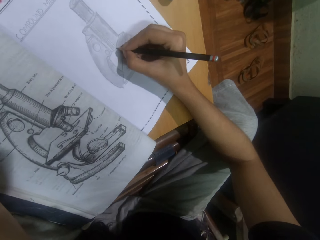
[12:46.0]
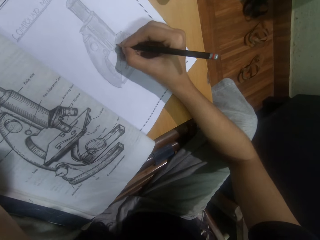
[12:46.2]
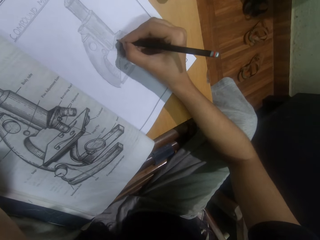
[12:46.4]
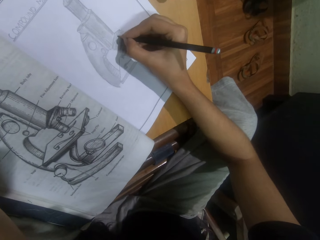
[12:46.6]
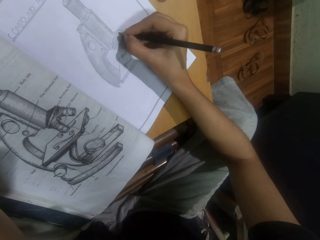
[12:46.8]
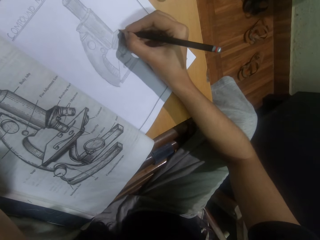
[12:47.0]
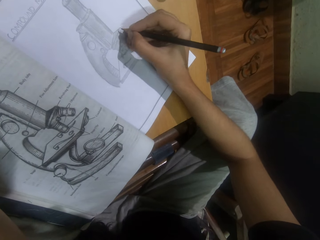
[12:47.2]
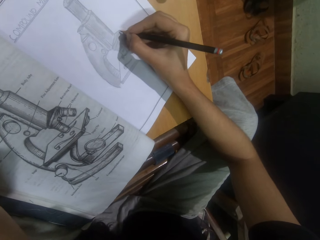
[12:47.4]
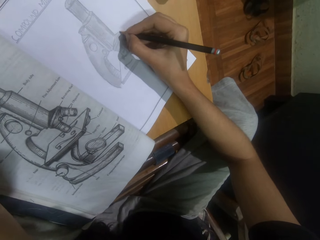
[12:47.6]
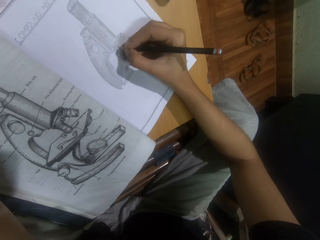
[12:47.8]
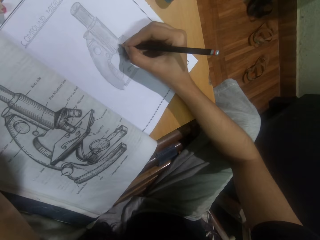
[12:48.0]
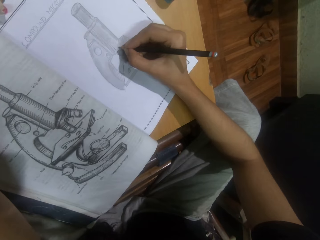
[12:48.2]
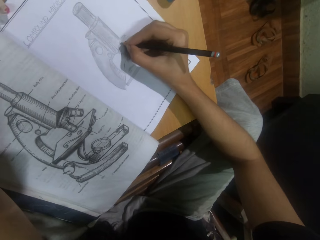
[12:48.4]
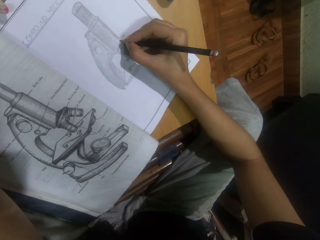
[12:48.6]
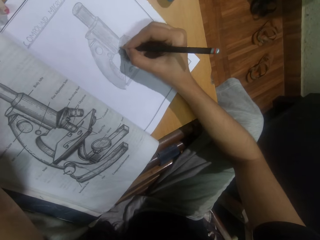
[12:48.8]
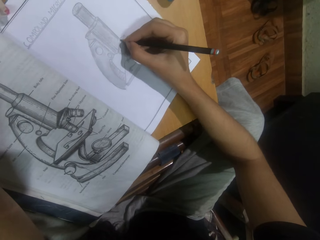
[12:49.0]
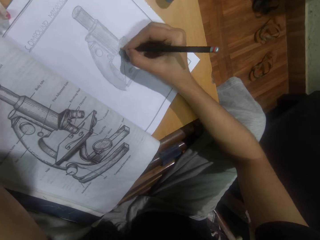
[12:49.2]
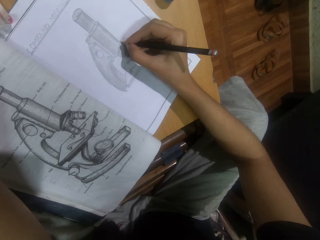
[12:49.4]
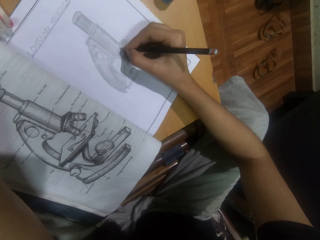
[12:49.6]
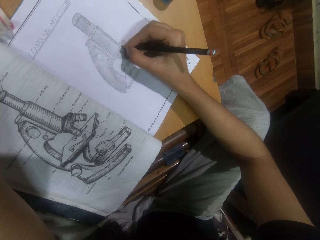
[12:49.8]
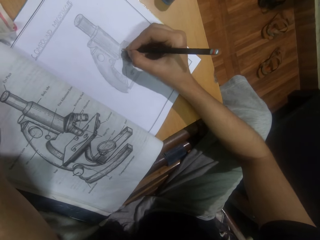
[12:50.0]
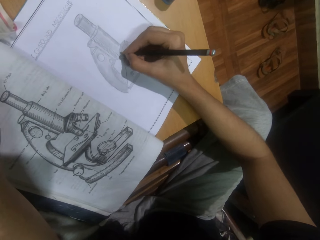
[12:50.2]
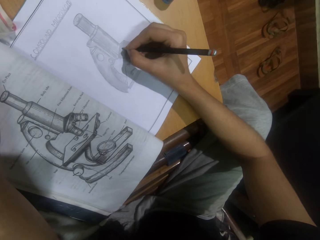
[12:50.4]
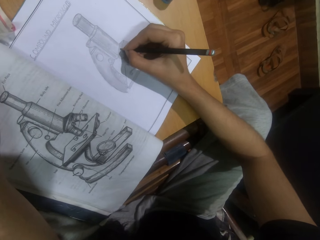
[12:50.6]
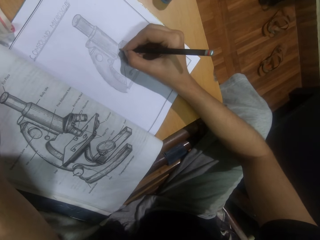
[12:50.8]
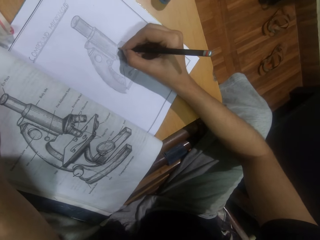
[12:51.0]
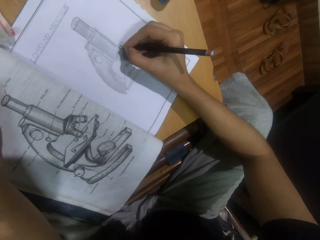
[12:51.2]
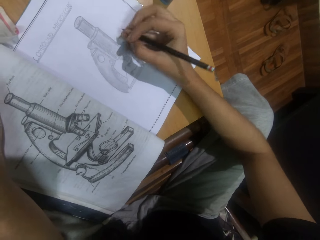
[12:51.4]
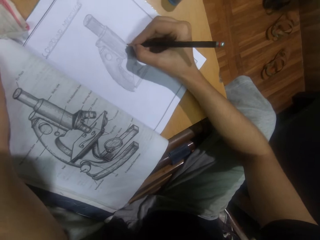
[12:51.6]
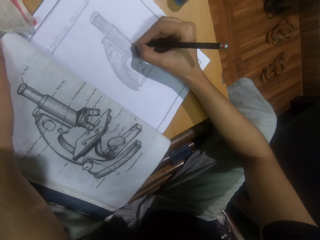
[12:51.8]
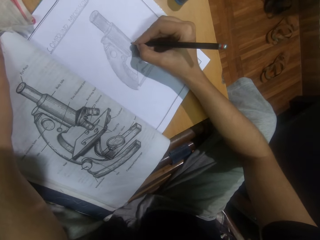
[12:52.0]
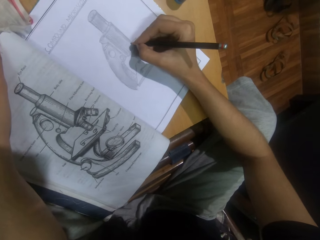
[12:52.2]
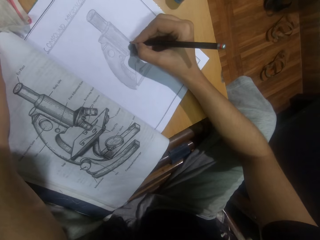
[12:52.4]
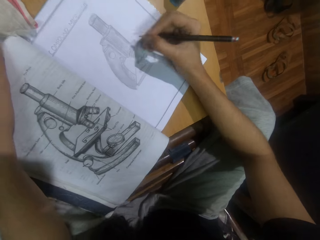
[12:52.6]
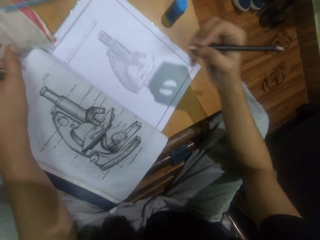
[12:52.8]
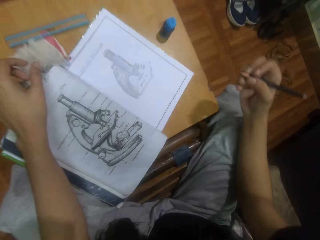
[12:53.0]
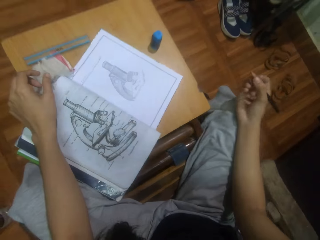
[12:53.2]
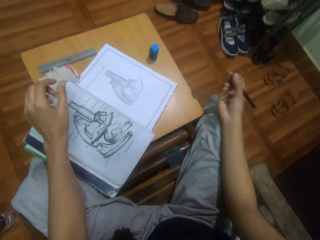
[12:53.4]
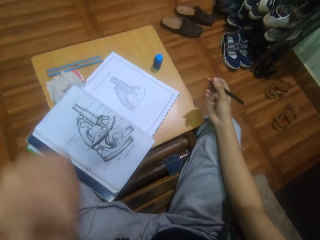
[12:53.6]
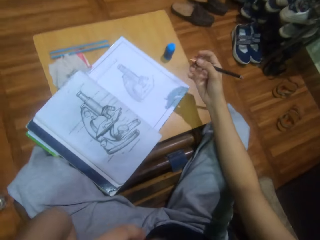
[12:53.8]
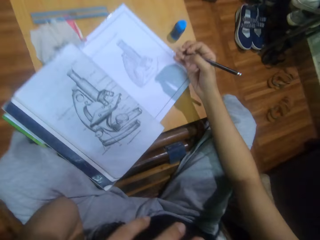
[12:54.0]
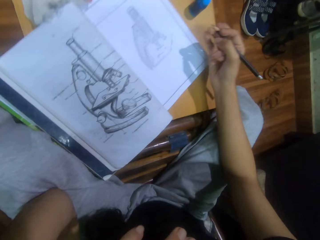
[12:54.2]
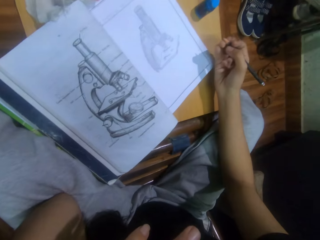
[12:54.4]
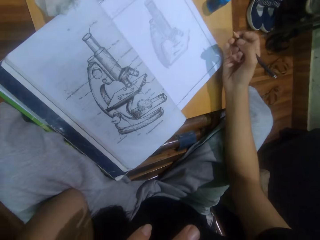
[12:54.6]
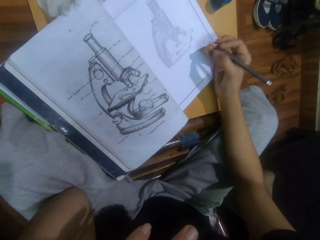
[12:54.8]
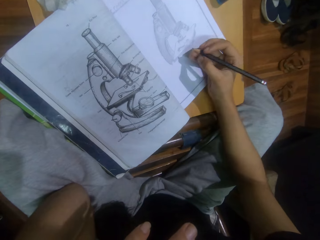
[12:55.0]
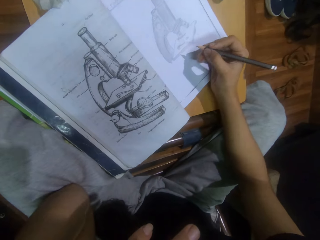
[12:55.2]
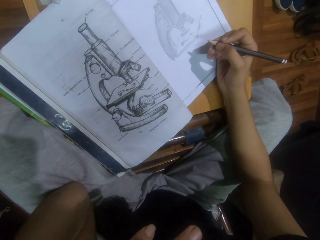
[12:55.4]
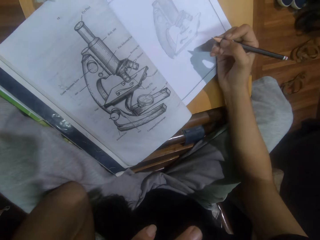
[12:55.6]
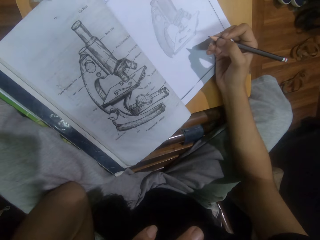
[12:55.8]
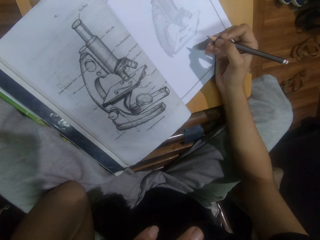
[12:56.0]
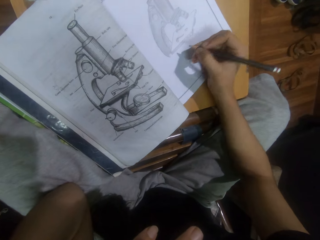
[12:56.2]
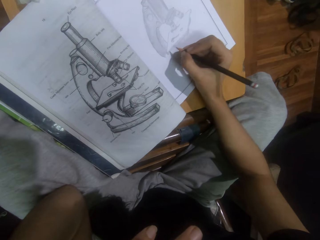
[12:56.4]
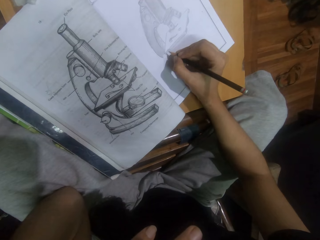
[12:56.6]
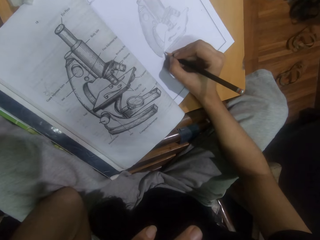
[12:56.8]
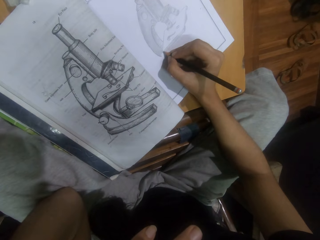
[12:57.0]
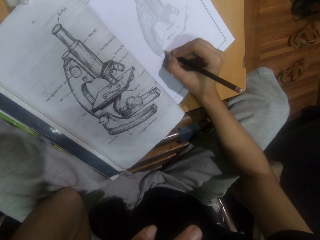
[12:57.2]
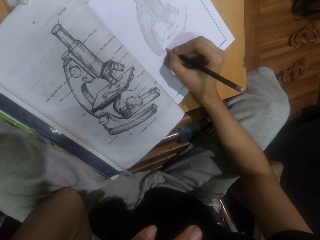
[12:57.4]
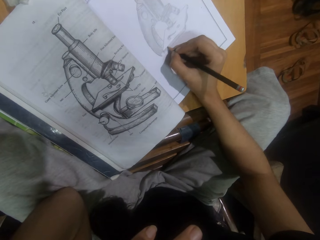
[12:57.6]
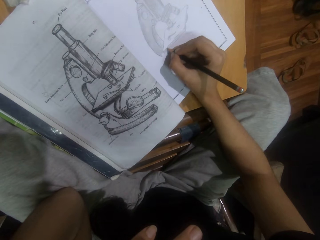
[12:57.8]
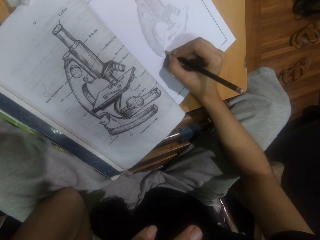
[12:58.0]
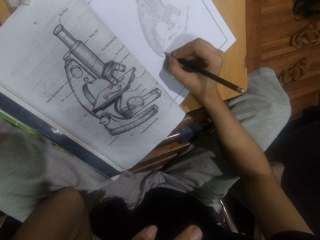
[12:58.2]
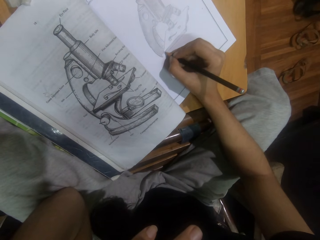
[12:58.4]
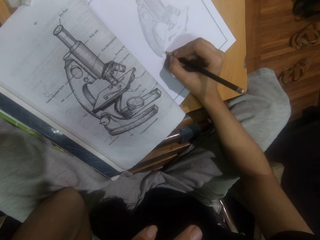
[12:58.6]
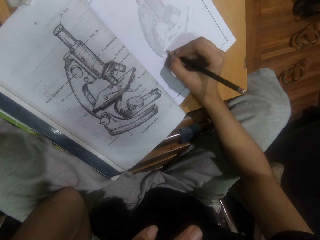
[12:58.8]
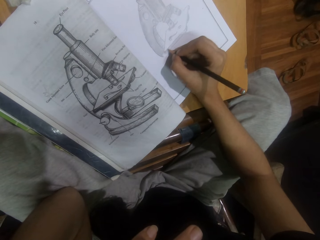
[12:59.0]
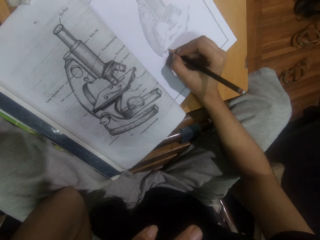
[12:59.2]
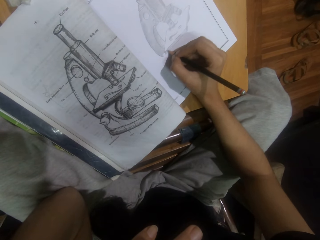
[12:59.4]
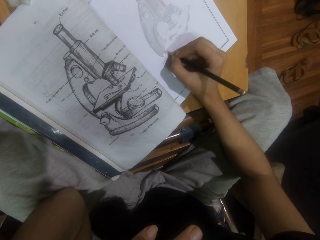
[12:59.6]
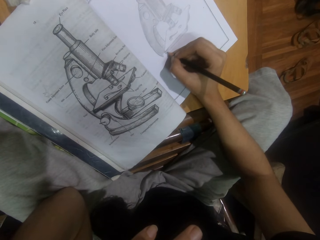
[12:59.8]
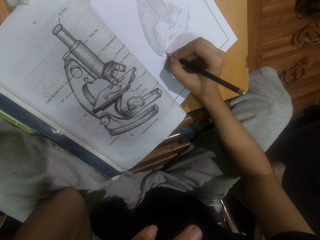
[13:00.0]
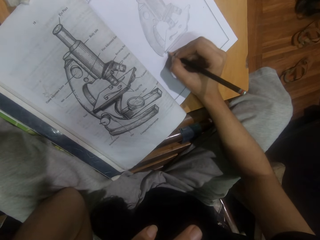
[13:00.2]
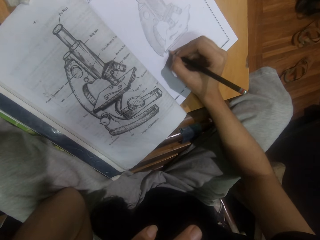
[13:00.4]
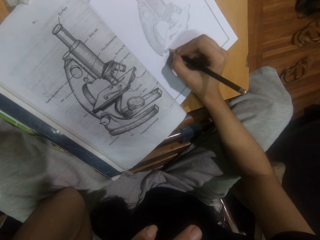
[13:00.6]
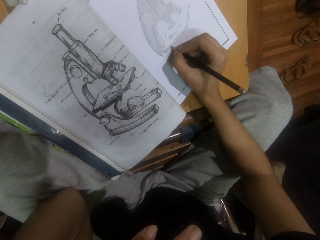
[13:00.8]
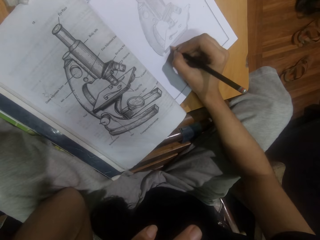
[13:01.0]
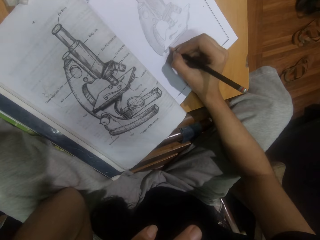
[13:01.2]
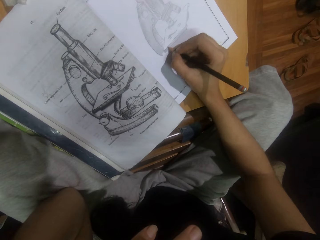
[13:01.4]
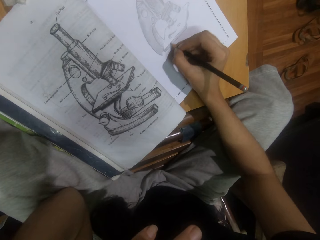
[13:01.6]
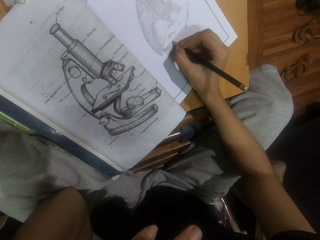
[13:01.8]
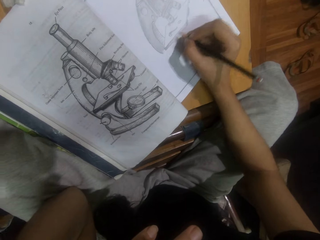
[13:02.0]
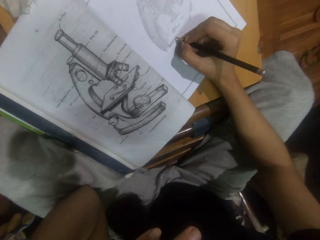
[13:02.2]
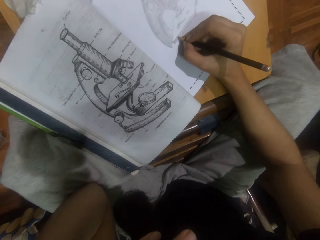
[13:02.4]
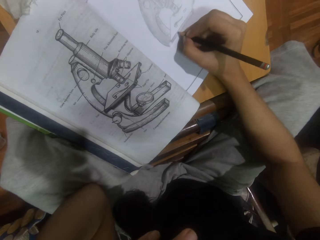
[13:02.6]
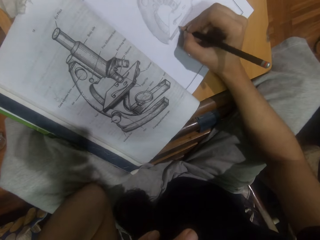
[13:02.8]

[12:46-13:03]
The camera wearer sits on the chair. They do something. They draw the microscope on a piece of paper with a pencil.

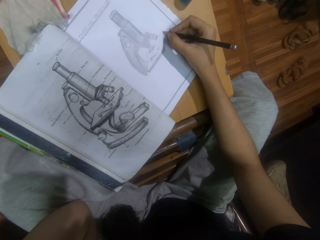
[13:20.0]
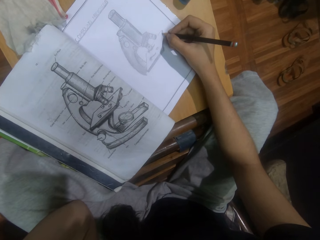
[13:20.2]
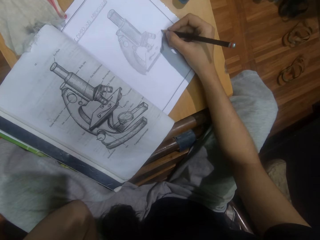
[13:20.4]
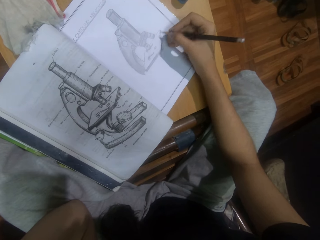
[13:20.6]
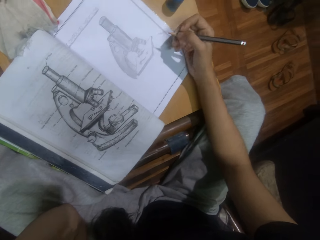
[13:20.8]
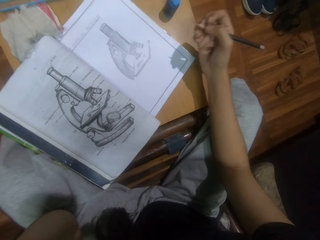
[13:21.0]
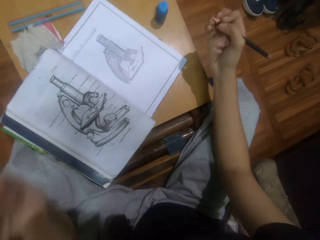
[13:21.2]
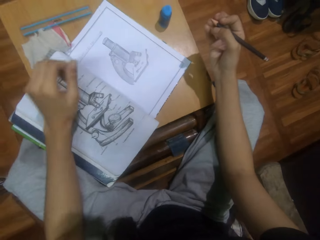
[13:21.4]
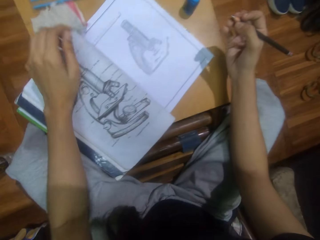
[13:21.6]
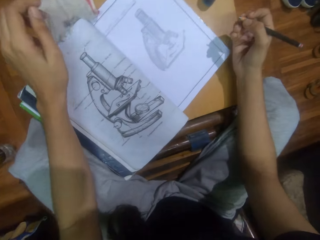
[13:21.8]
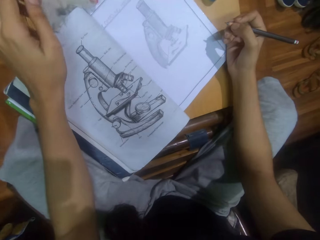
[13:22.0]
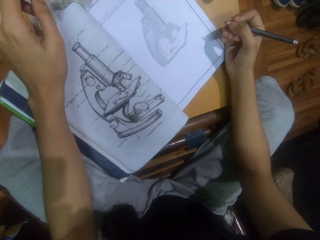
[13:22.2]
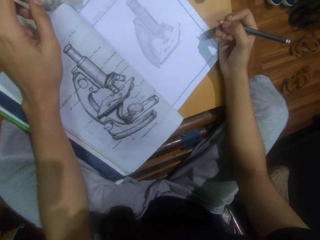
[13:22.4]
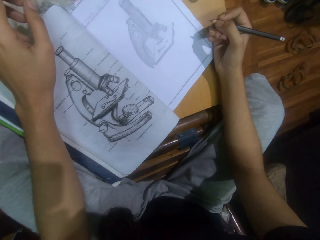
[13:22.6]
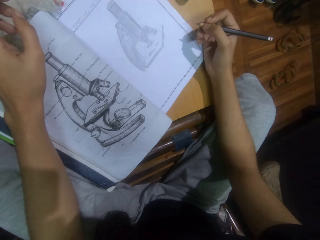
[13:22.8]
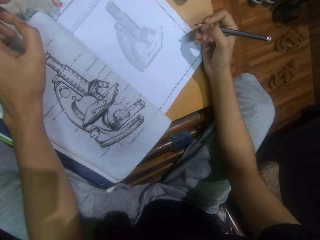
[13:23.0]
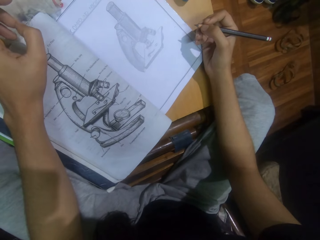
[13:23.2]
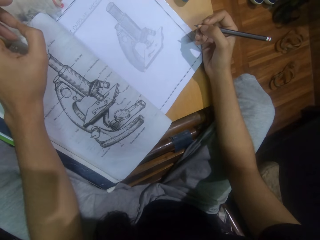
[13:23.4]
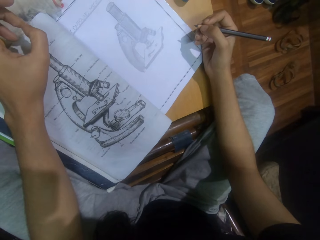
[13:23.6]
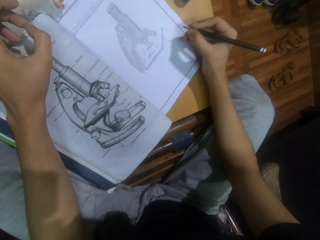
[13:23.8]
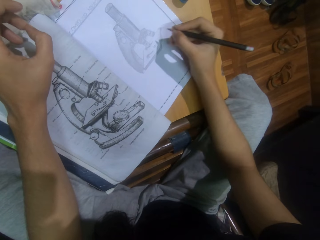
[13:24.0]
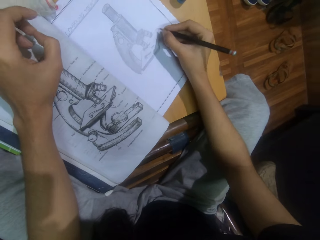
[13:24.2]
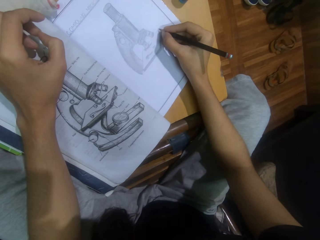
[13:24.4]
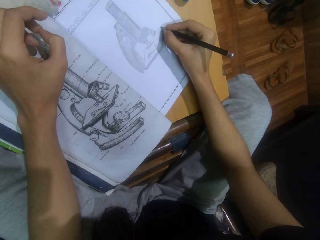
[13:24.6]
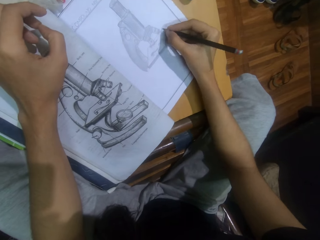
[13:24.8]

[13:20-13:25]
The camera wearer sits on the chair.
